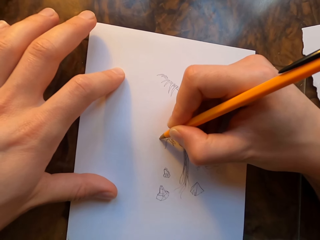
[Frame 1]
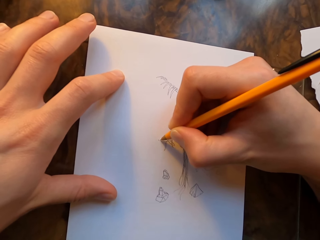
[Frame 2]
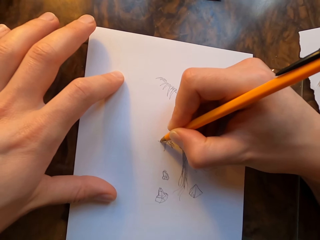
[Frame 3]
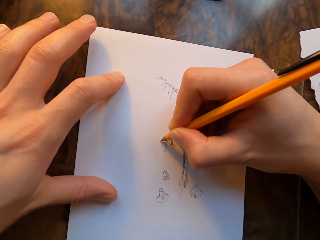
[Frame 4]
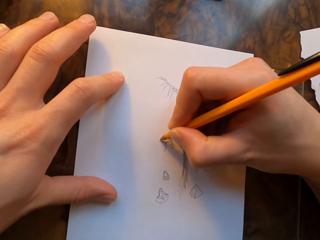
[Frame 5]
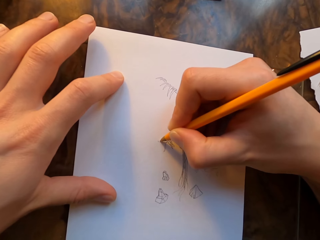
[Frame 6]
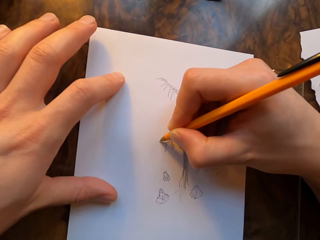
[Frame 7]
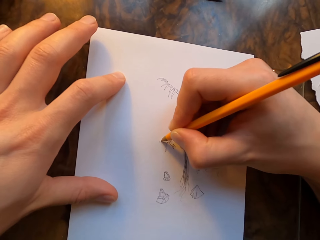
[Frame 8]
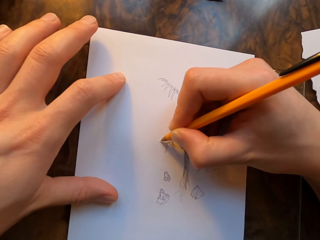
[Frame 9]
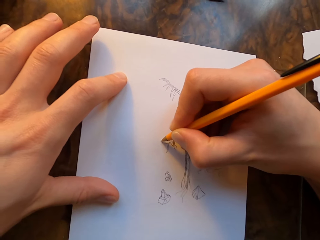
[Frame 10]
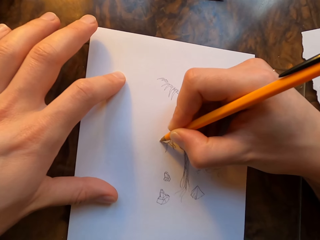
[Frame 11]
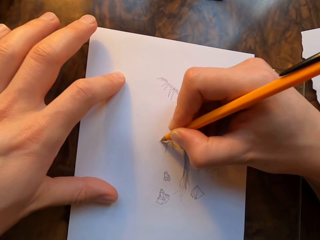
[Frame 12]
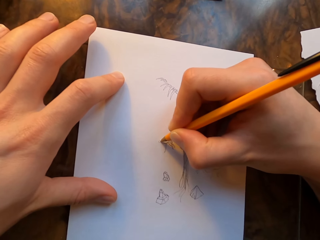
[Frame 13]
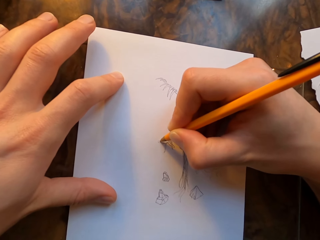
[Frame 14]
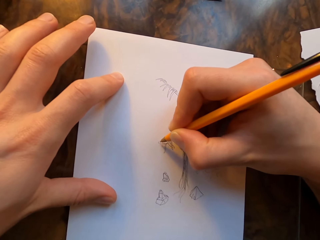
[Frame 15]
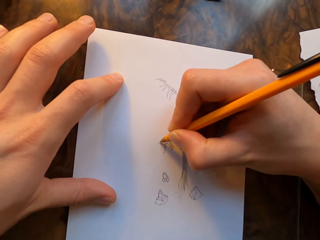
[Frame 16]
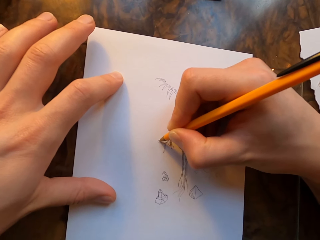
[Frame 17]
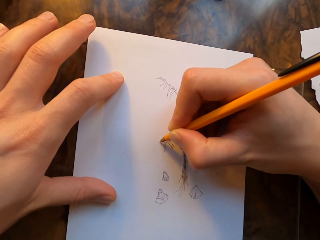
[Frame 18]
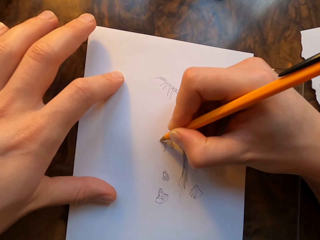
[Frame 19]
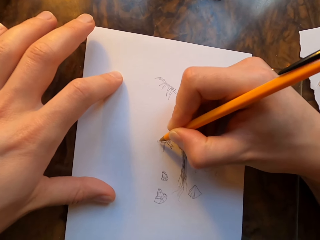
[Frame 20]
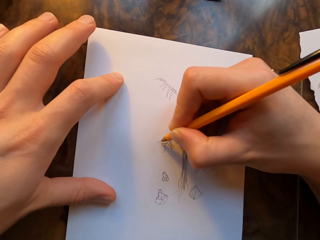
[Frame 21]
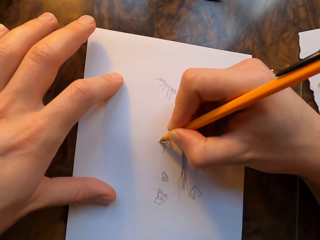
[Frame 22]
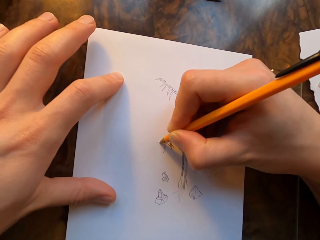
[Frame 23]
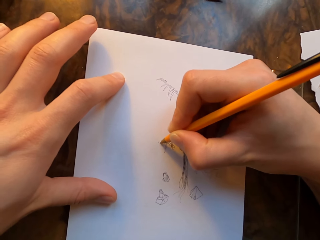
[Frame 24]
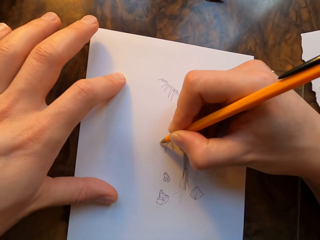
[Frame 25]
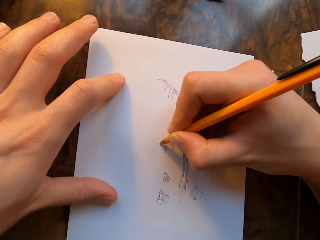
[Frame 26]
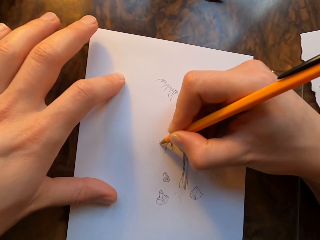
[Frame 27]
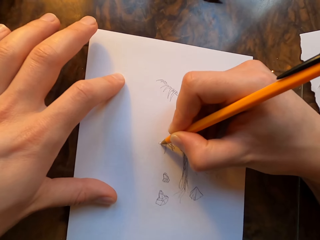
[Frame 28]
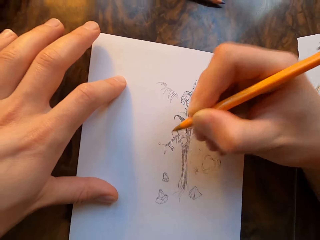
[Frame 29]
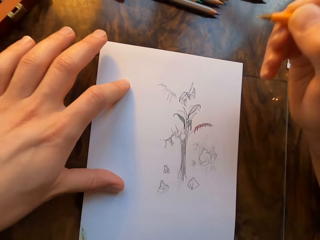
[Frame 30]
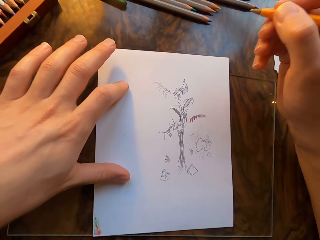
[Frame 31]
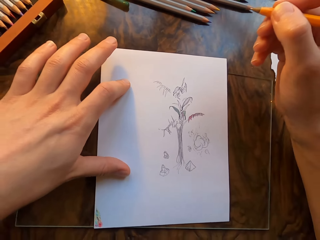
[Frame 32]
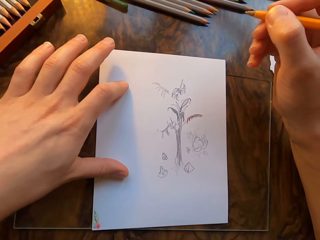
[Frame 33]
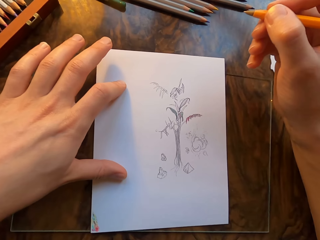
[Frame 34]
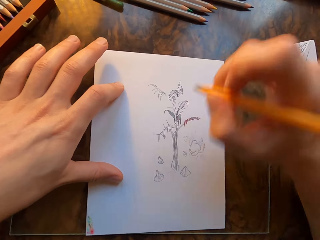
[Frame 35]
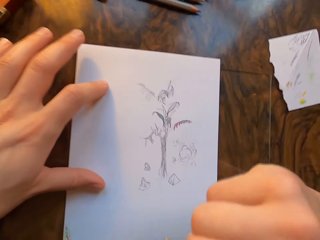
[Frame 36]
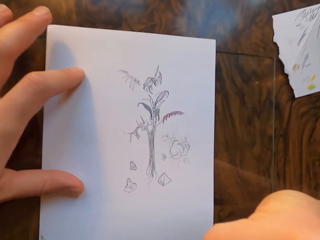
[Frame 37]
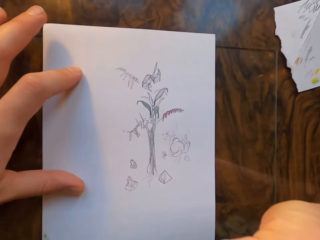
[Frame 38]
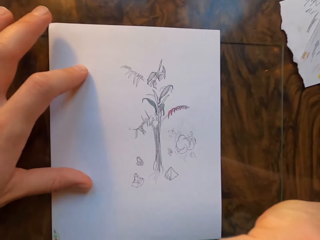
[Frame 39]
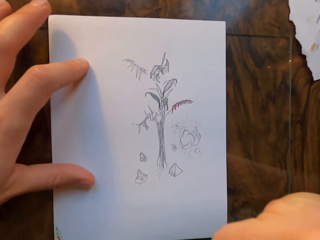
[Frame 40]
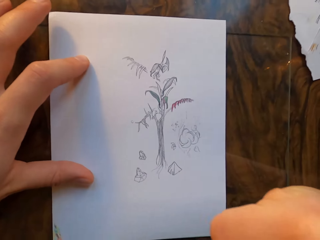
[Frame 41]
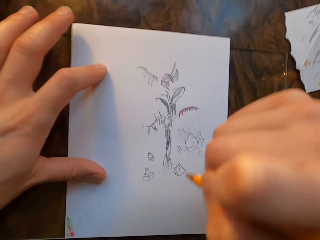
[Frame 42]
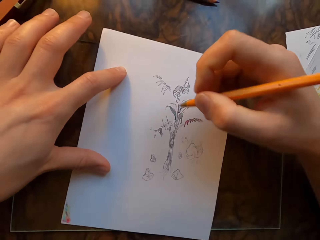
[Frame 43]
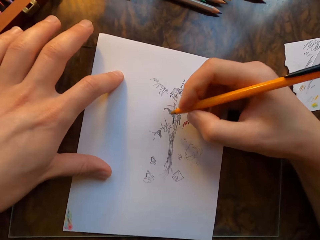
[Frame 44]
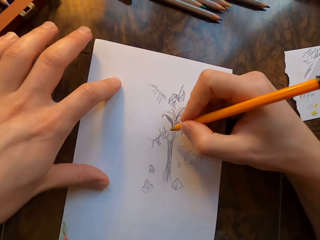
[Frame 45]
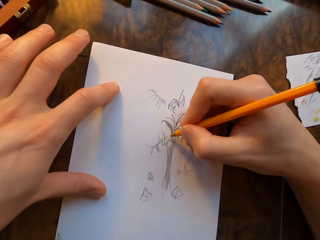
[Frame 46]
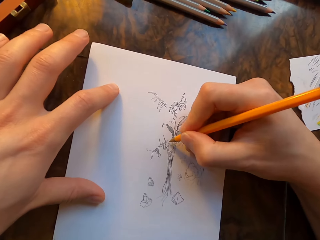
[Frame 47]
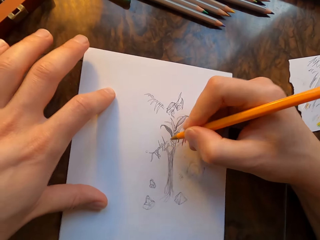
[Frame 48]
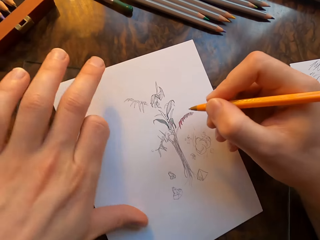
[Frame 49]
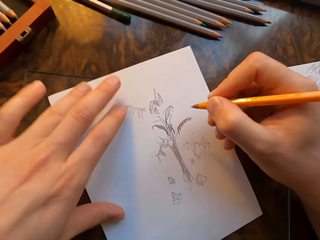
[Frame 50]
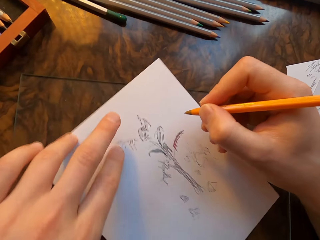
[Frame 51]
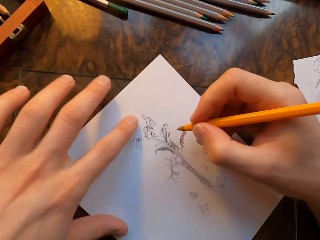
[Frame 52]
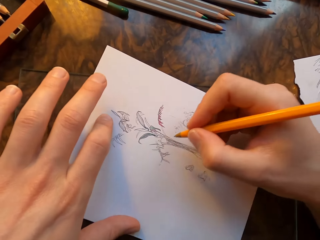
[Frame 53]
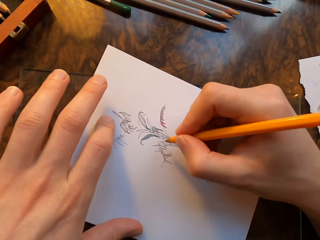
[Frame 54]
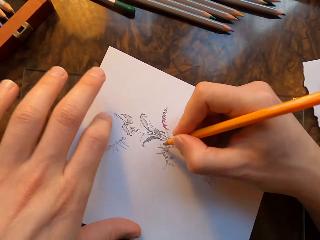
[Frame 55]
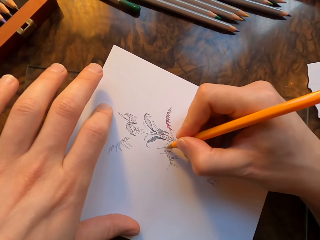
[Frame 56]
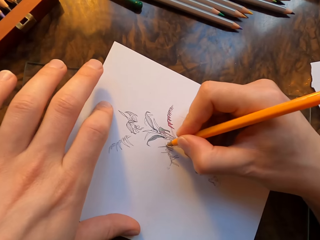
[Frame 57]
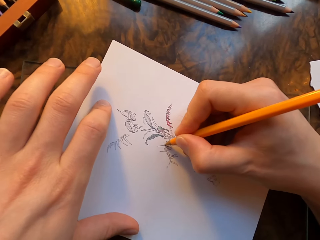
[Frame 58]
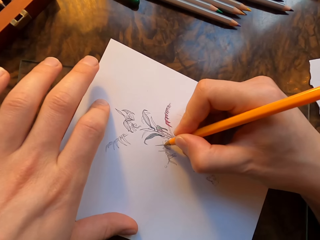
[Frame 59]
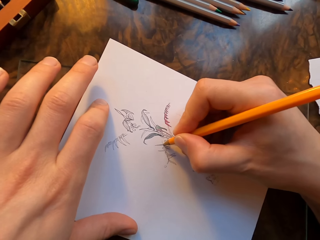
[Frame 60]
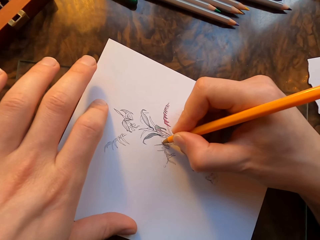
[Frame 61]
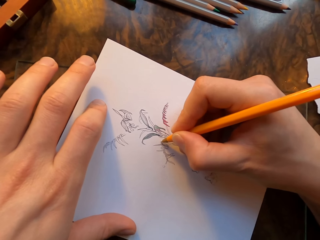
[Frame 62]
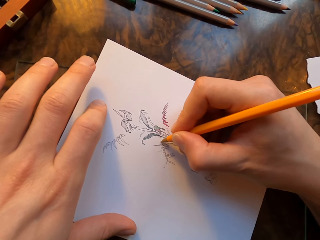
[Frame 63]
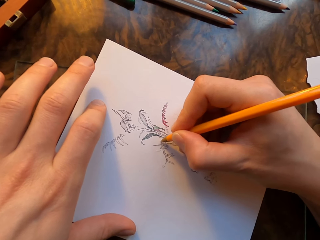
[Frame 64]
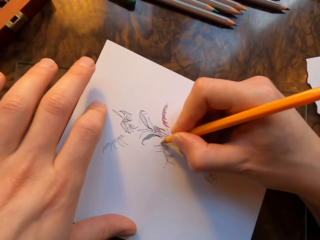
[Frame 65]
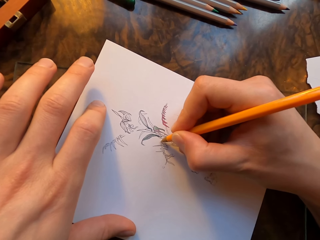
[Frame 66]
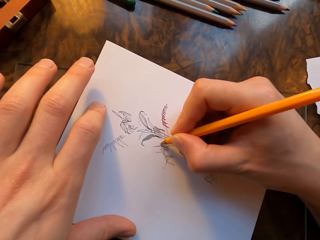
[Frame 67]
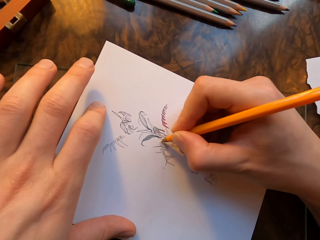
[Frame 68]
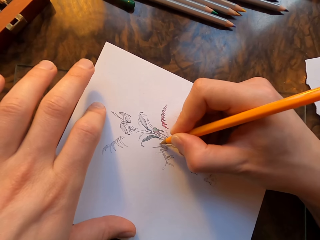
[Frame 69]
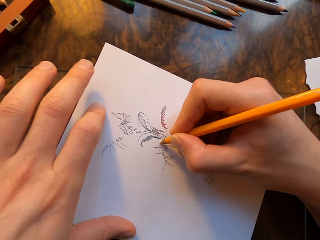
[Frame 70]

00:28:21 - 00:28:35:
The camera wearer moves the paper. He moves his right hand. He moves the paper. He draws on the paper with the pen.

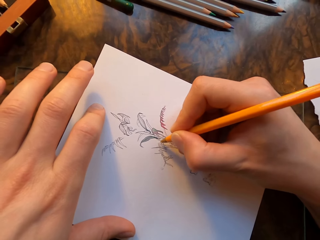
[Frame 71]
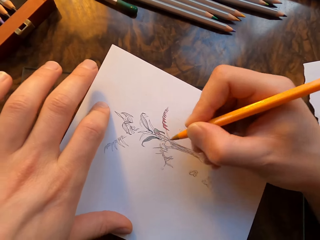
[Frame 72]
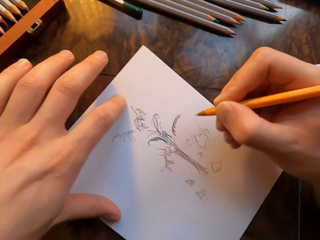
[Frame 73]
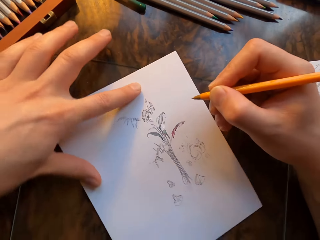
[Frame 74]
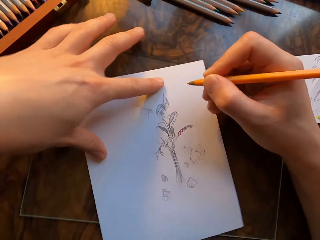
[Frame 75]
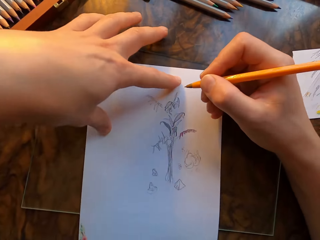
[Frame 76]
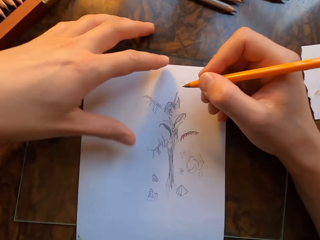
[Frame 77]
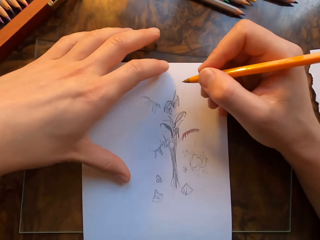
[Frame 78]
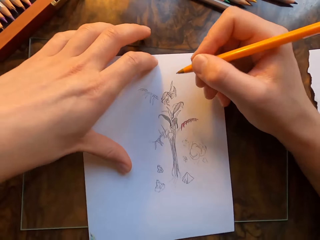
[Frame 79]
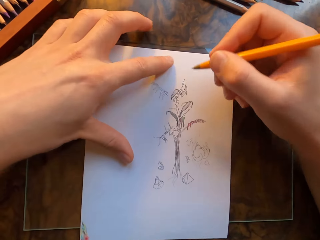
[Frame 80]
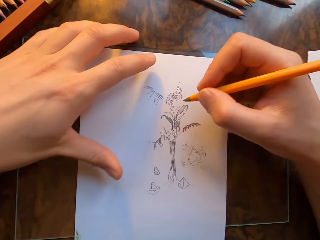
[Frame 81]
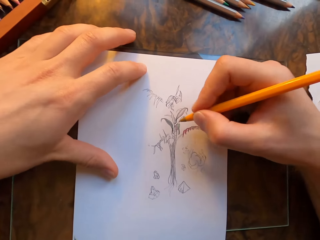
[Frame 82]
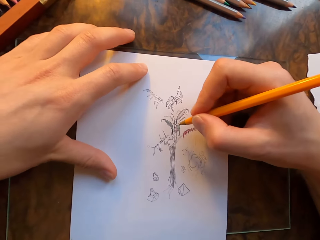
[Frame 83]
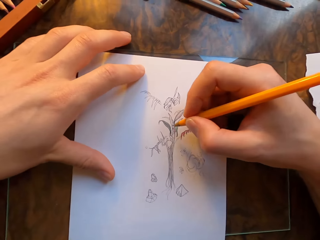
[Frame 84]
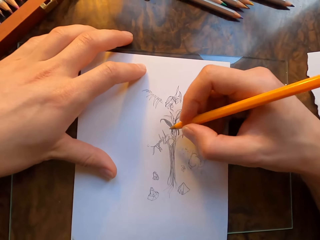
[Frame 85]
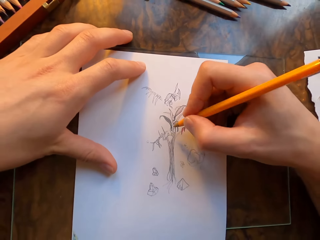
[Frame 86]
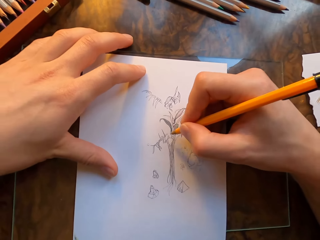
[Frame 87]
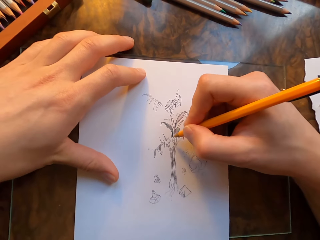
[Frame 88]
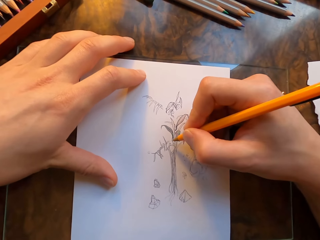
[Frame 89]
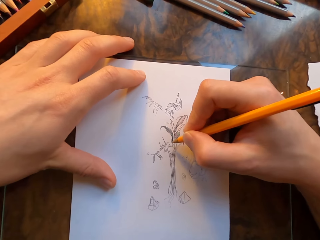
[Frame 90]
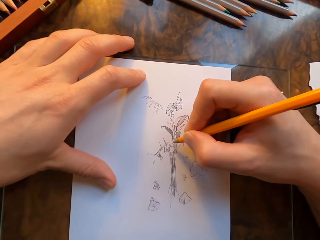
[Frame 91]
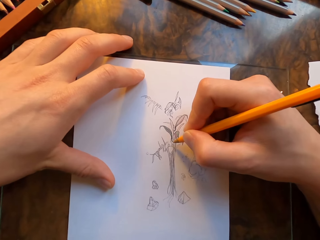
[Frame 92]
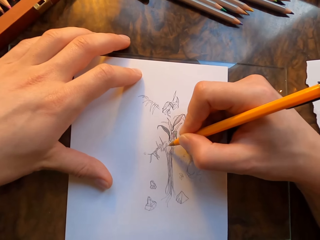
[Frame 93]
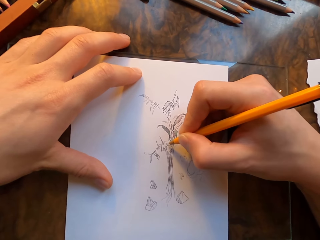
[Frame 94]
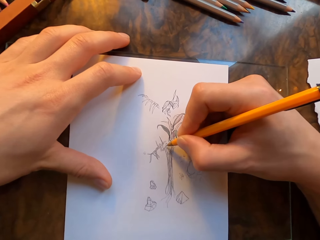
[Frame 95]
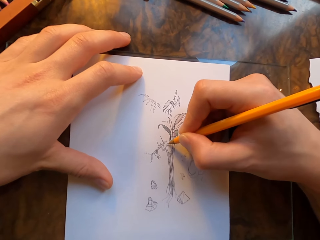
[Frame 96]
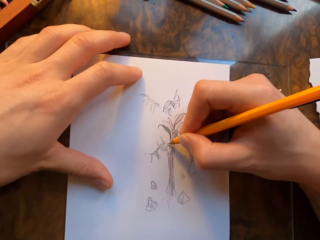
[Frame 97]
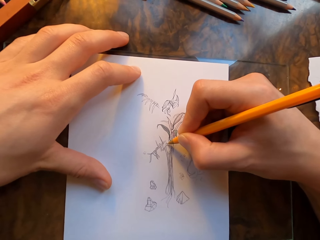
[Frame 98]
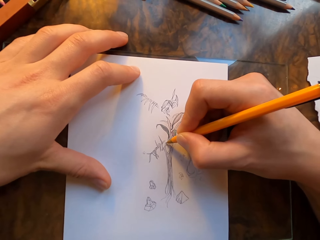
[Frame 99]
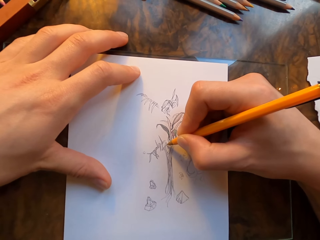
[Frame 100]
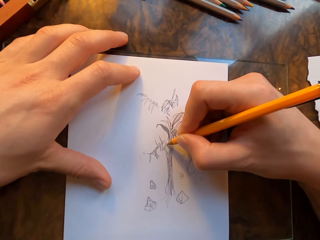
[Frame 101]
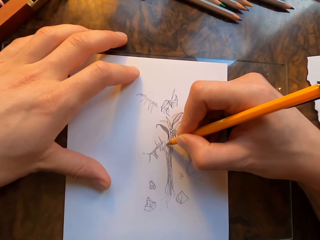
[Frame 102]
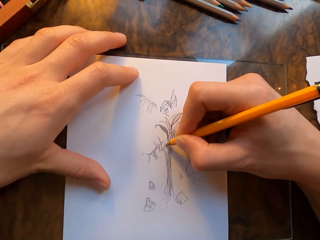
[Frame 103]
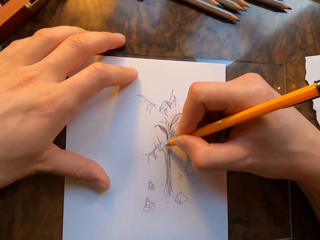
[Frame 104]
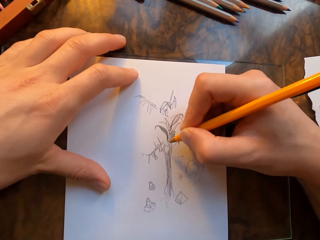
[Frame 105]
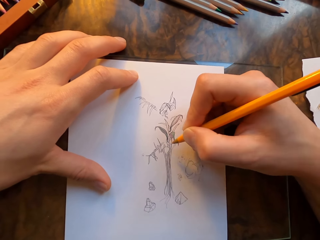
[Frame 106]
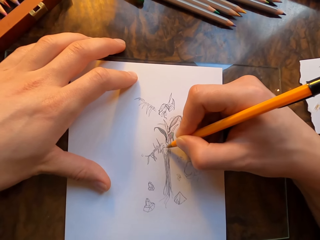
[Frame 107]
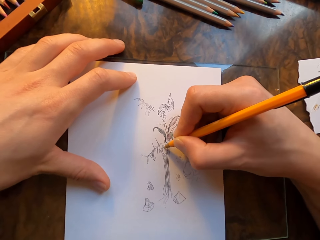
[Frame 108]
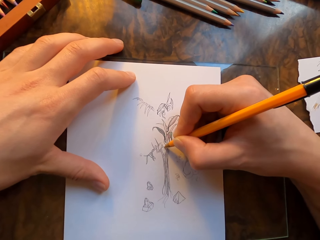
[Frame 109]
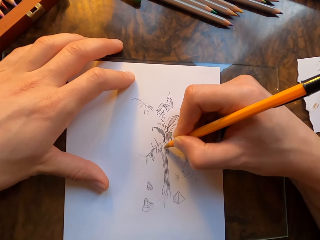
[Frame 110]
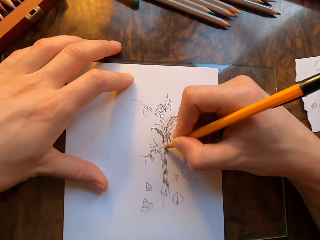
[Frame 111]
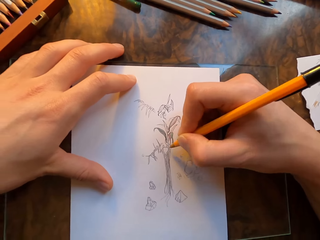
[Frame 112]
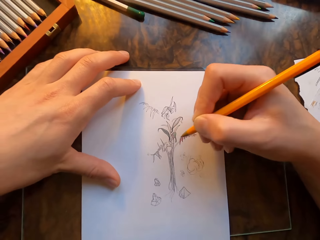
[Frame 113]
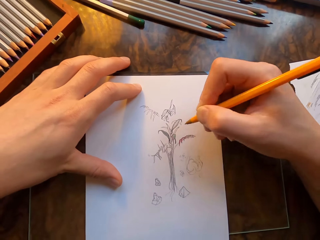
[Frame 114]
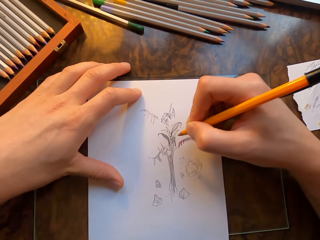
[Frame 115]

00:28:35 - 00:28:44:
The camera wearer moves the paper. They draw on the paper with the pen.
